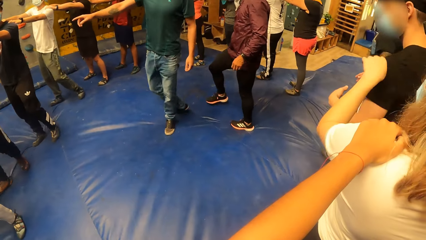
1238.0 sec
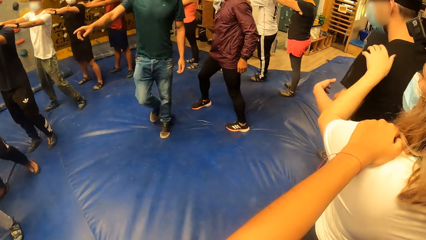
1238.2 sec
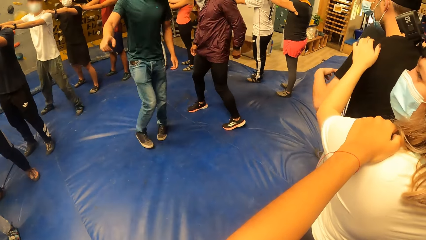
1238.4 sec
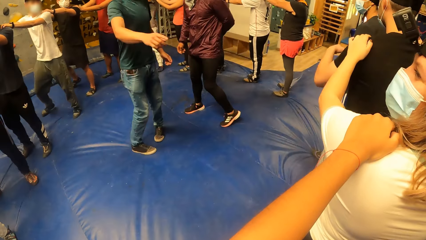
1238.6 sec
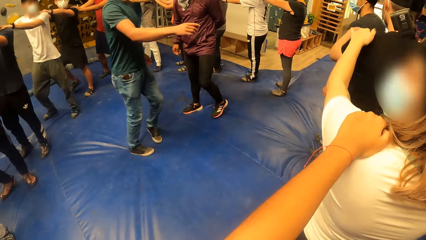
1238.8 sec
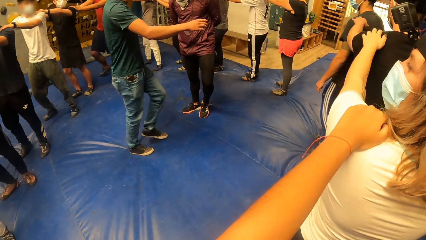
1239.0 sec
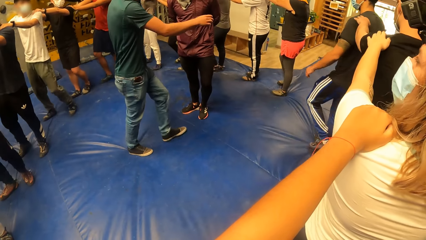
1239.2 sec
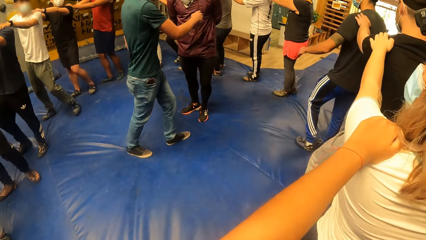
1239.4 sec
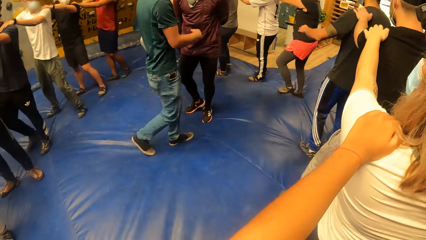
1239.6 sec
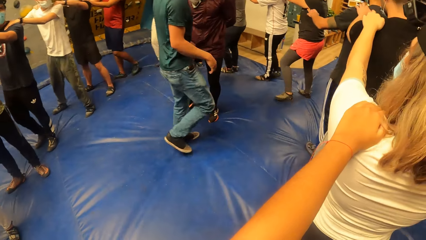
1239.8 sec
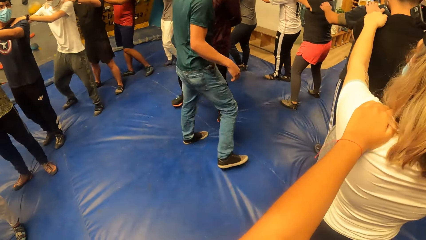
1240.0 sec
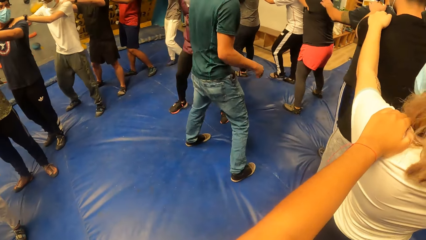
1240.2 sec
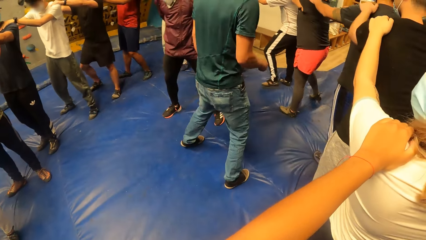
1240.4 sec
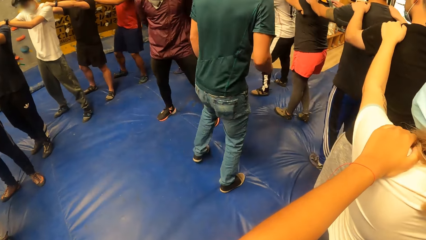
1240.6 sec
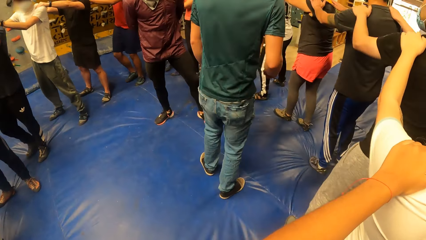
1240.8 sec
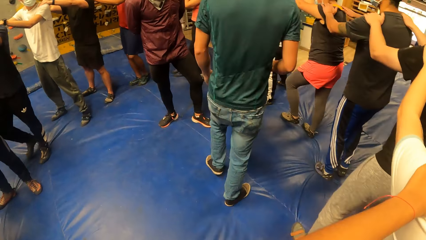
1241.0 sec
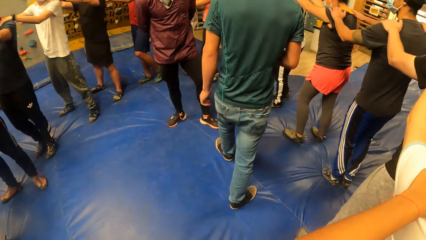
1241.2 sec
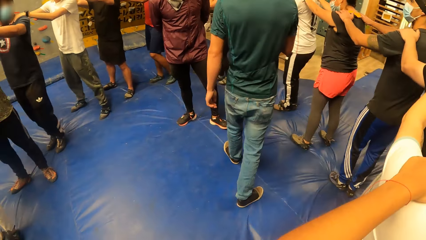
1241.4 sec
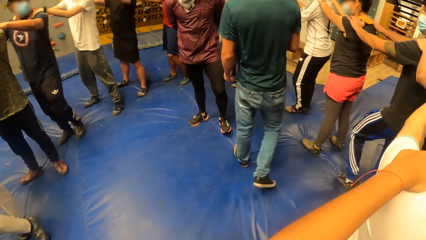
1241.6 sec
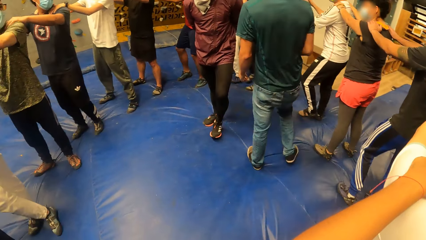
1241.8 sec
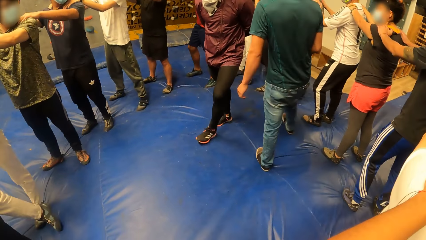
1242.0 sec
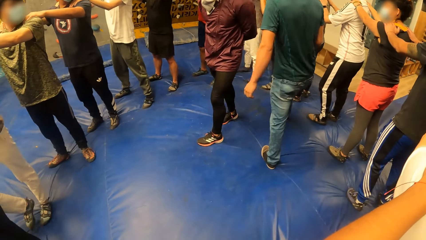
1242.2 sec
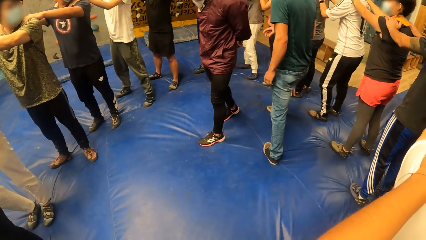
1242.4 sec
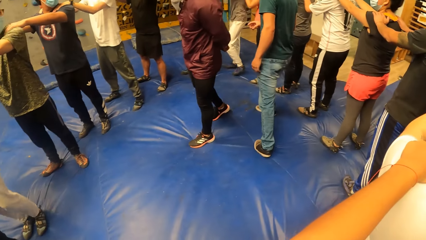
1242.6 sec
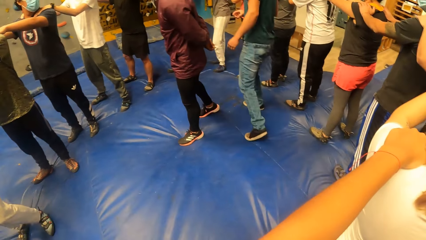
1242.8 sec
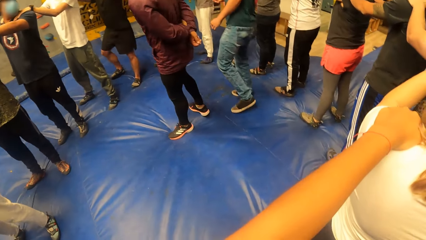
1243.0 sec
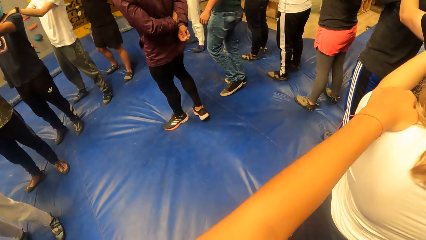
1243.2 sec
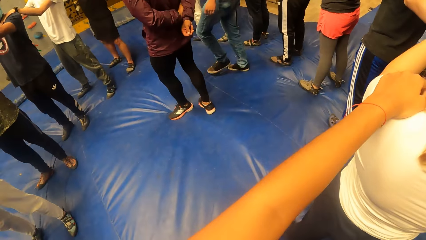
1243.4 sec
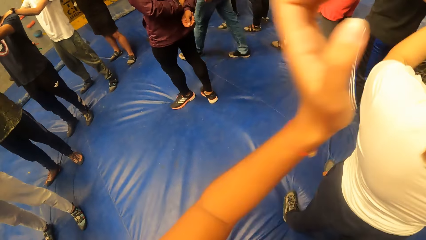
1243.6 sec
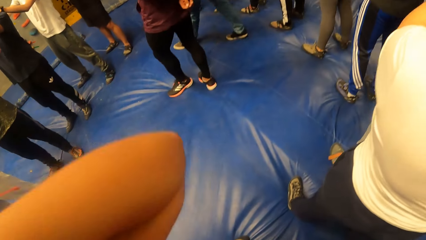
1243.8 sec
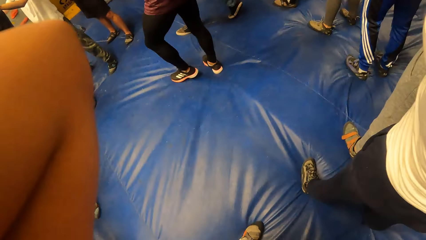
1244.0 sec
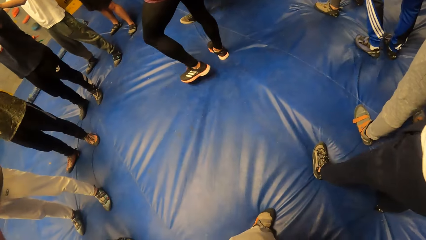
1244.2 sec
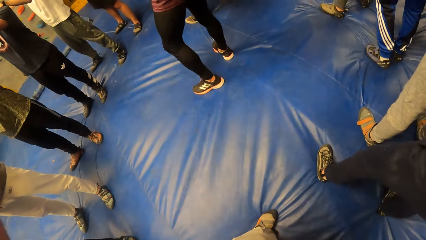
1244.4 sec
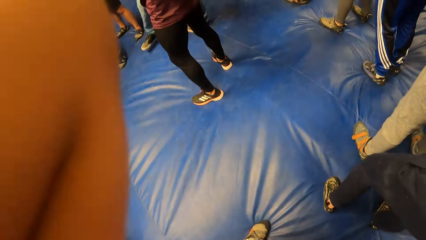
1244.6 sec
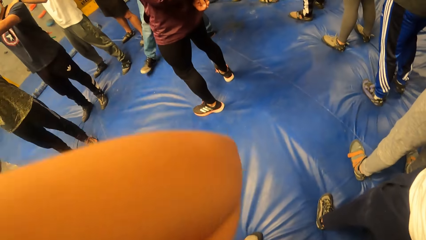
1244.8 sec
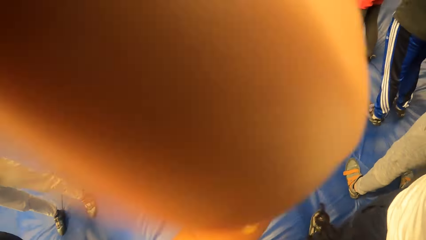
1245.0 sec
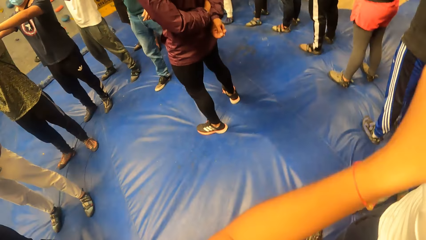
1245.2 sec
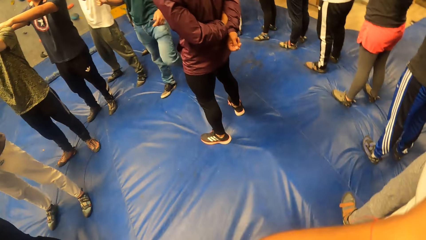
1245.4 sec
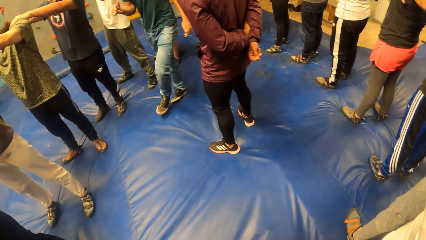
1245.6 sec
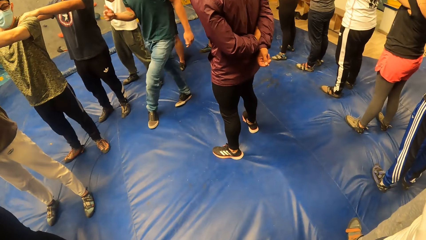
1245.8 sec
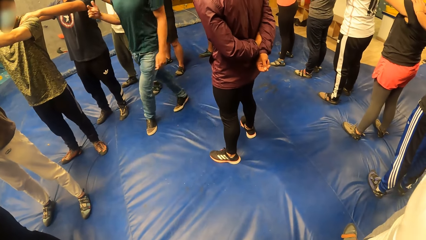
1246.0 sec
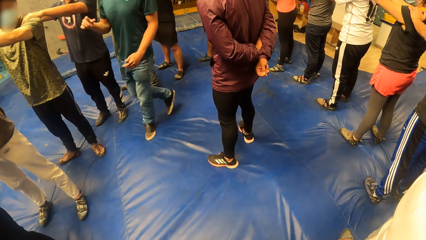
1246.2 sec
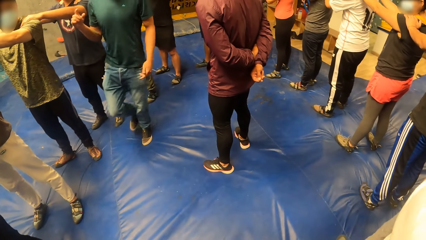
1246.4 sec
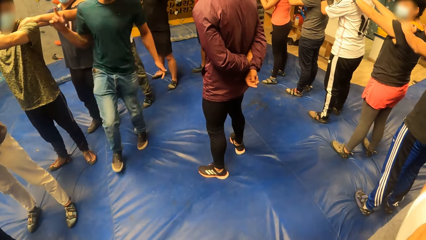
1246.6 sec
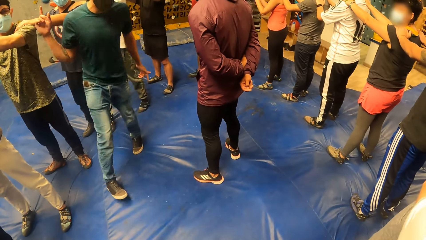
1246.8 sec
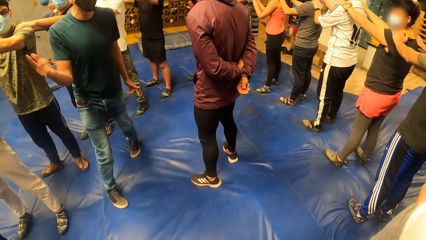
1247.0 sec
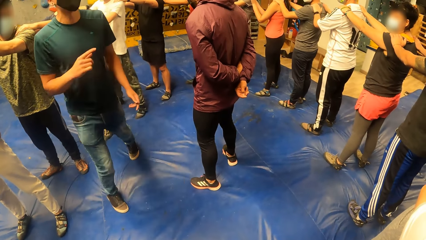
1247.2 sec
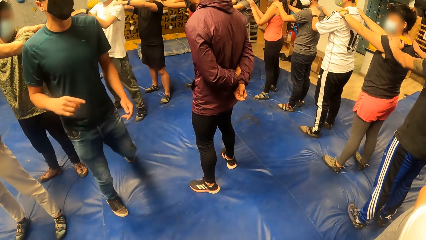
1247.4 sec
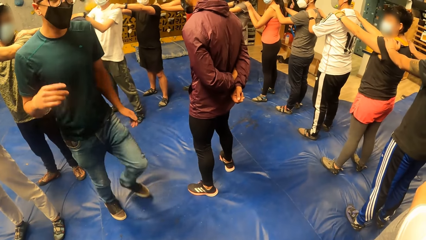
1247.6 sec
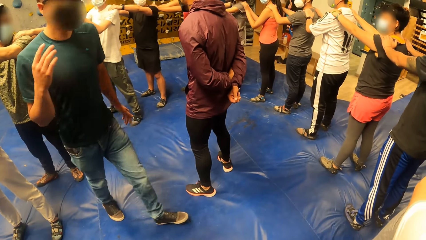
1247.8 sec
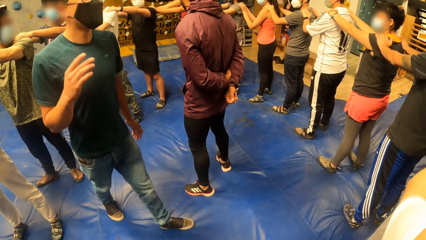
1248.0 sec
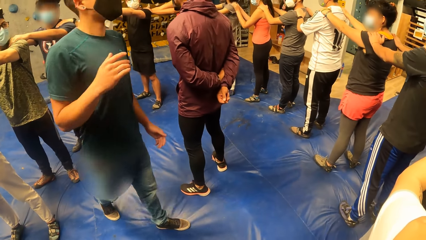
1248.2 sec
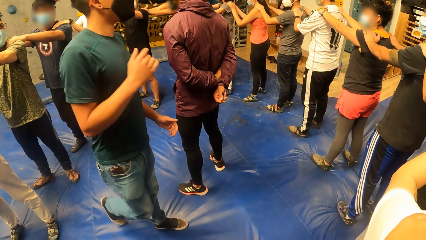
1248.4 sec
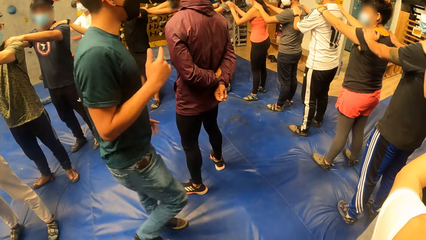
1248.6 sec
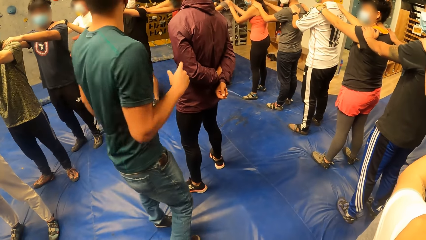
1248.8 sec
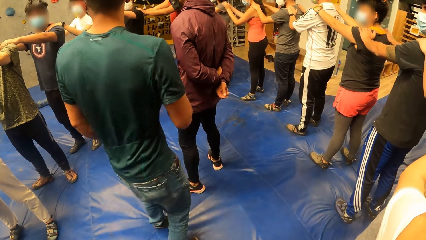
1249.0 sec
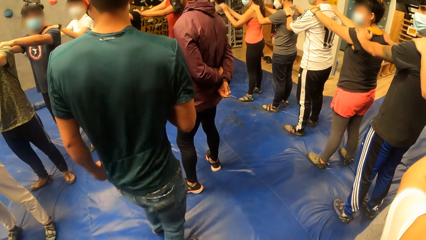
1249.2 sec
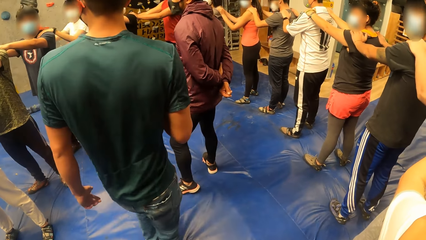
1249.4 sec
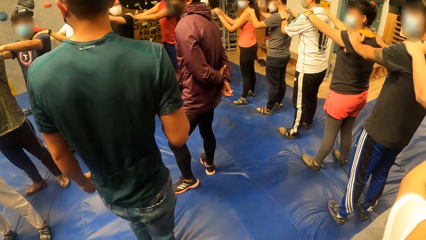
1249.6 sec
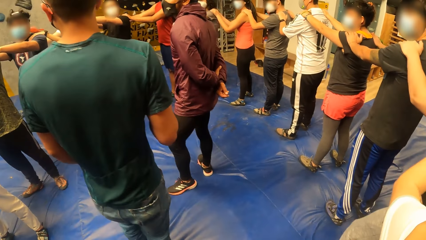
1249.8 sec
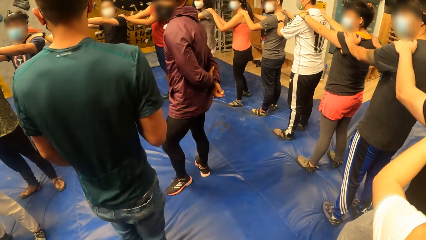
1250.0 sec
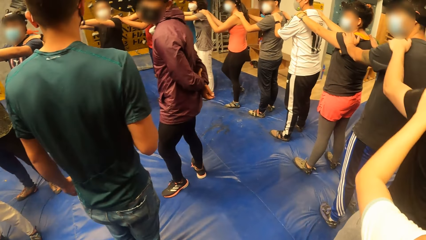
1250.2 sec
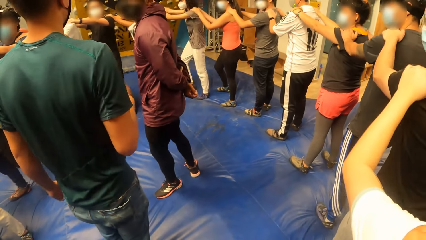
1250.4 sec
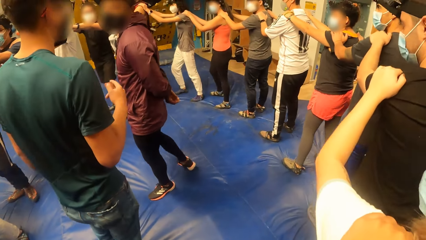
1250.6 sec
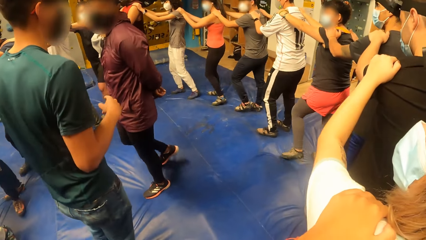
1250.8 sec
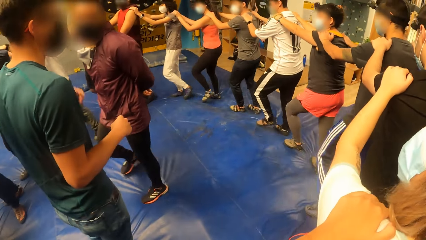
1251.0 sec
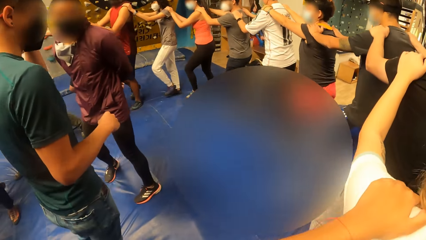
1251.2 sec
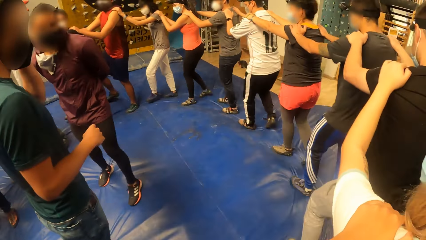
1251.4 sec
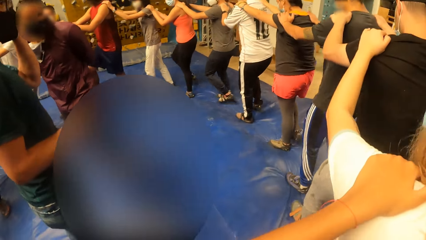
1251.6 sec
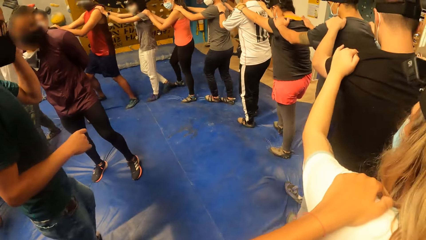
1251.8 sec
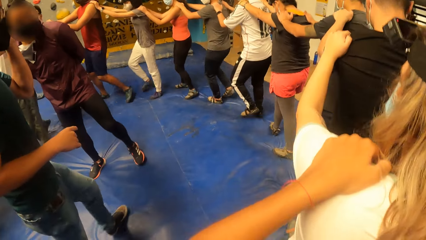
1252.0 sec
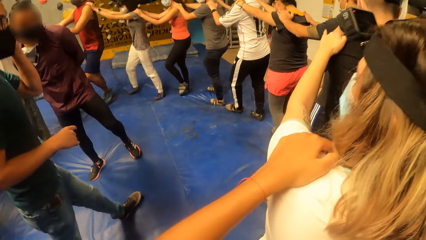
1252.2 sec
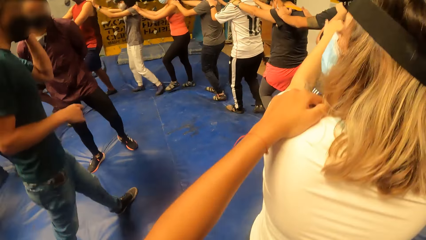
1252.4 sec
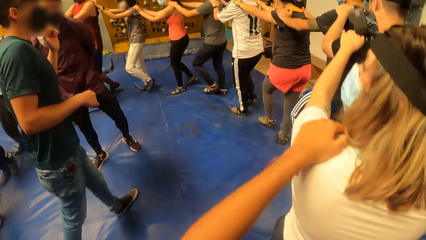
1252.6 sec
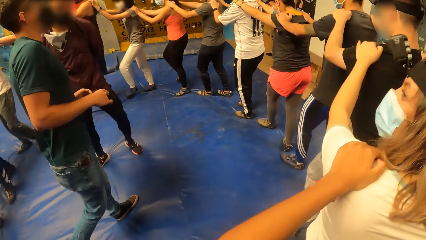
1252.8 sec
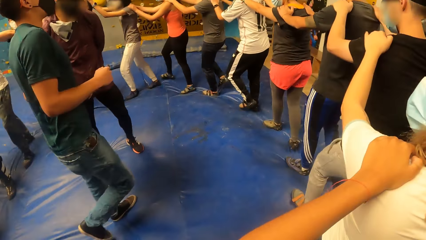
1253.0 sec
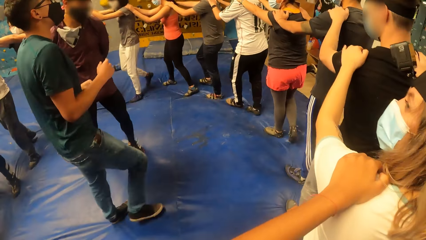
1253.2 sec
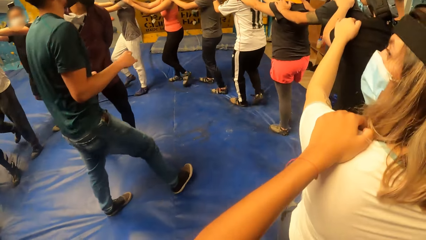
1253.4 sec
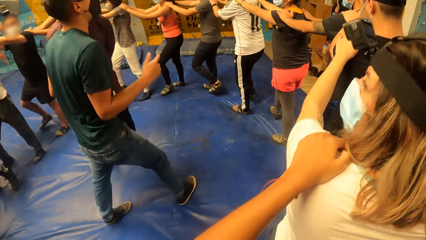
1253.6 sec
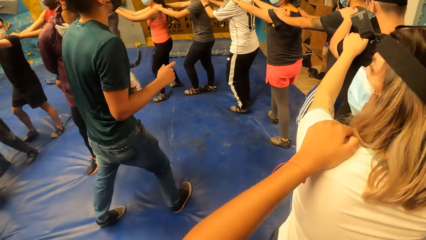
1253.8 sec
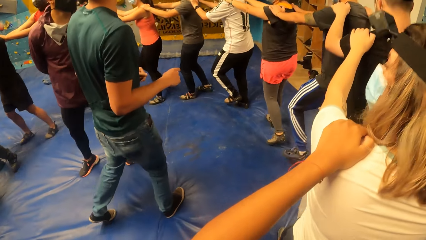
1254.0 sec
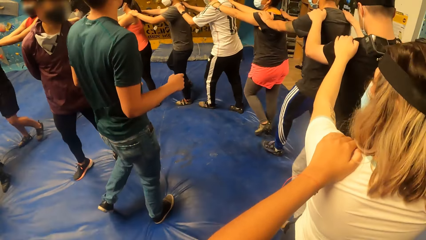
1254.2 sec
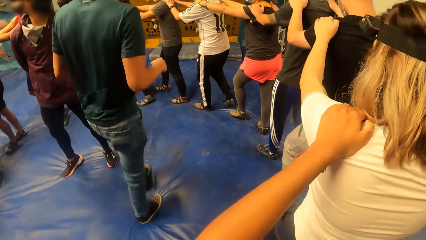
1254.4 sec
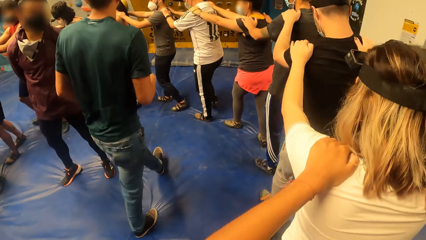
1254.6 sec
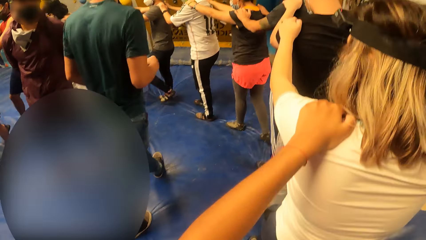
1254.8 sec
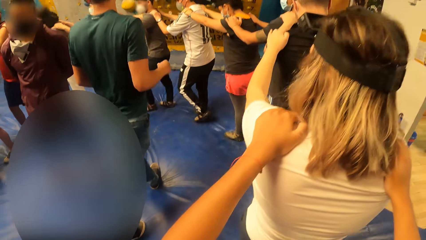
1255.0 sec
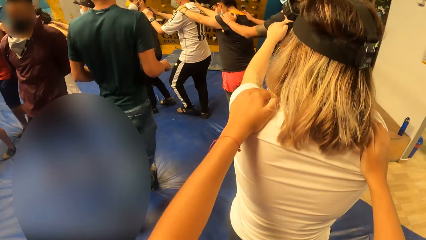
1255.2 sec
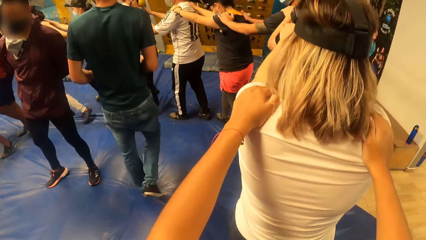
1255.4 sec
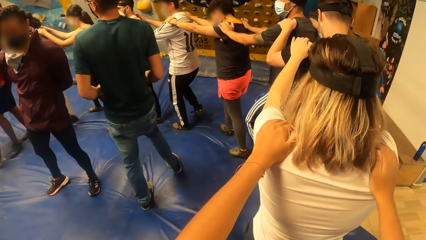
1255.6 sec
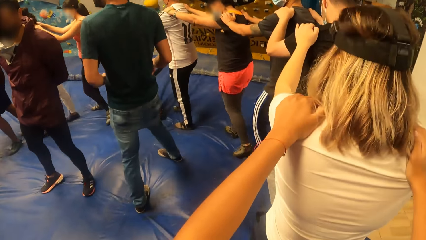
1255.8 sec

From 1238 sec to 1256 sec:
The camera wearer adjusts her hair with her left hand. She folds her hand. She holds a person at the back. Another person talks to the crowd. The camera wearer exercises with a woman. A man touches his face with his left hand. The camera wearer walks around.
